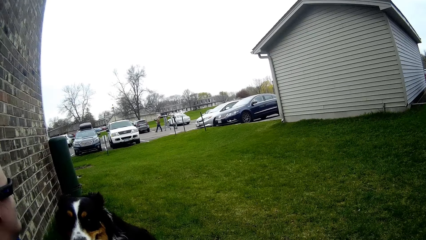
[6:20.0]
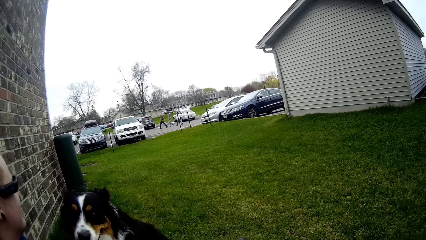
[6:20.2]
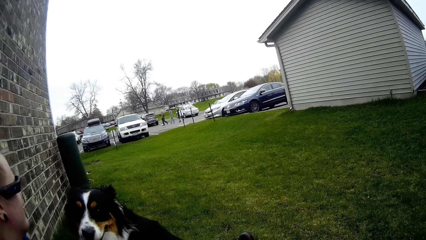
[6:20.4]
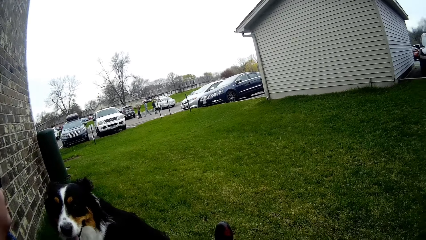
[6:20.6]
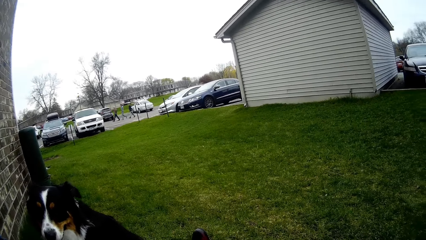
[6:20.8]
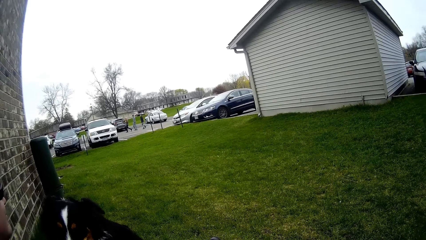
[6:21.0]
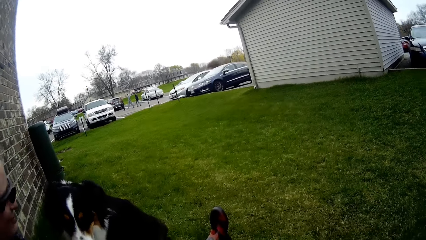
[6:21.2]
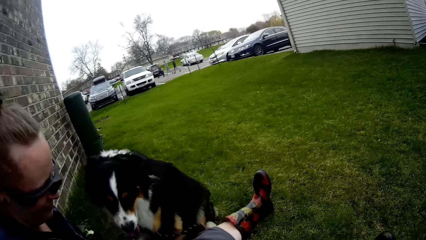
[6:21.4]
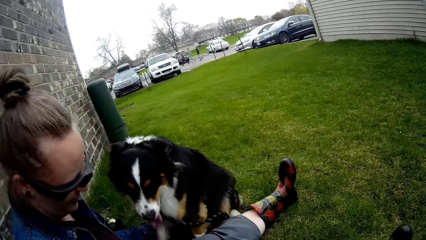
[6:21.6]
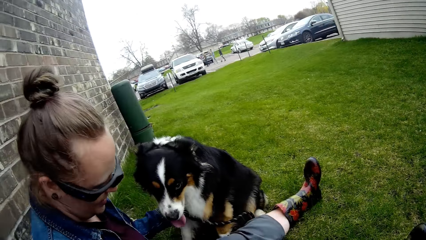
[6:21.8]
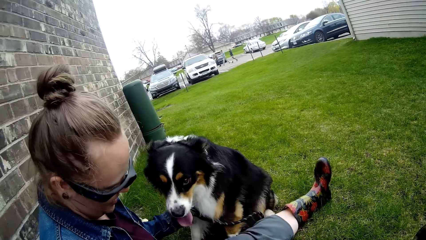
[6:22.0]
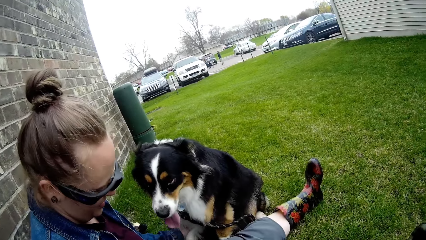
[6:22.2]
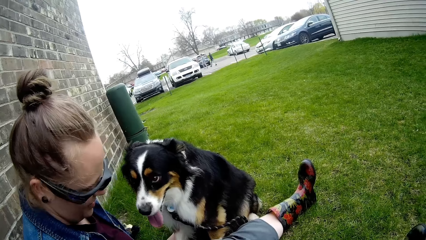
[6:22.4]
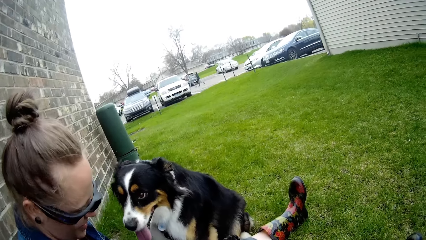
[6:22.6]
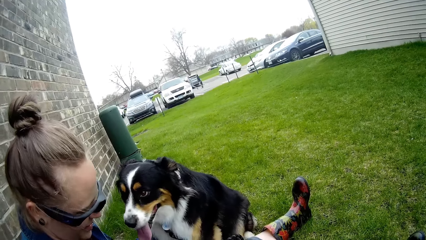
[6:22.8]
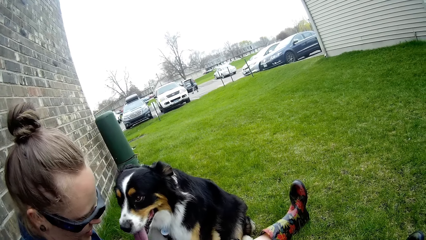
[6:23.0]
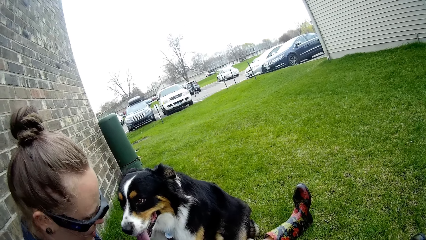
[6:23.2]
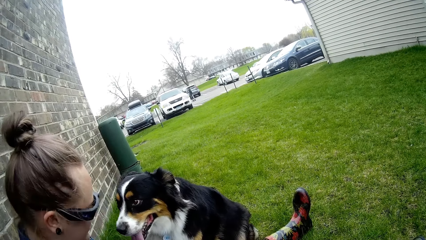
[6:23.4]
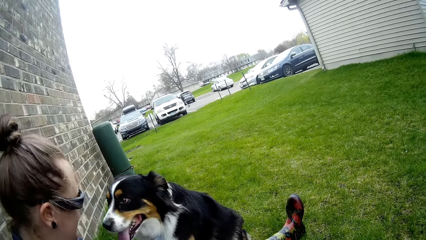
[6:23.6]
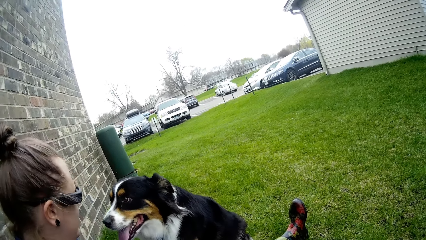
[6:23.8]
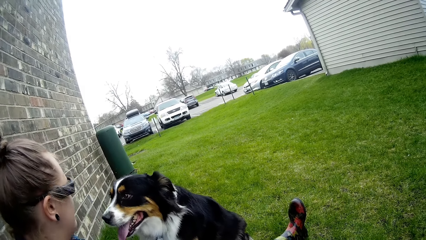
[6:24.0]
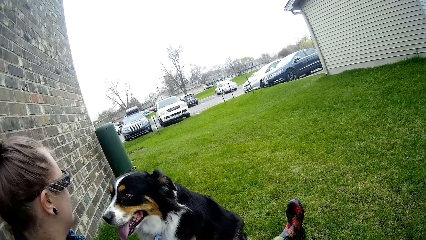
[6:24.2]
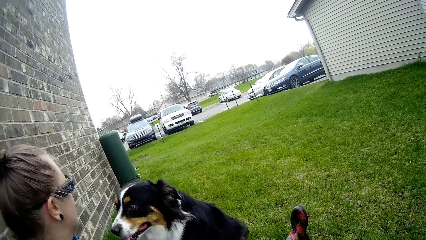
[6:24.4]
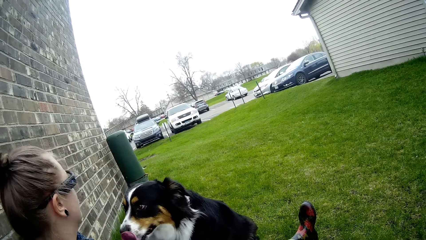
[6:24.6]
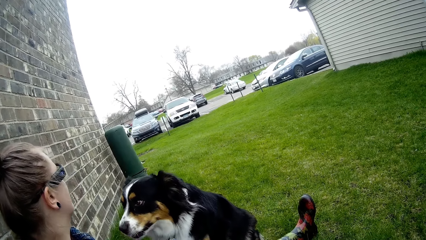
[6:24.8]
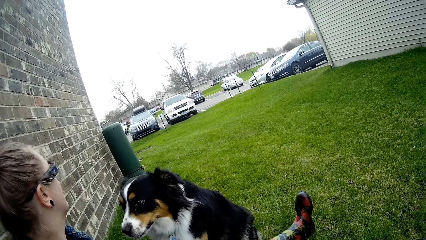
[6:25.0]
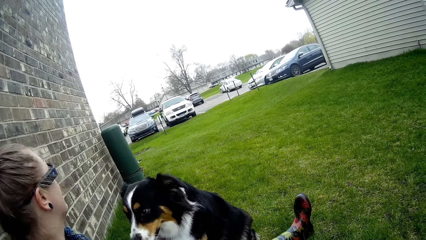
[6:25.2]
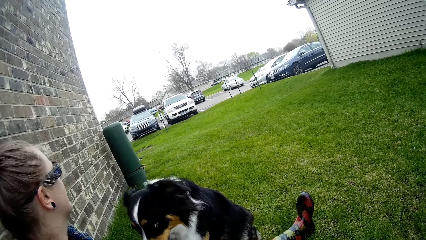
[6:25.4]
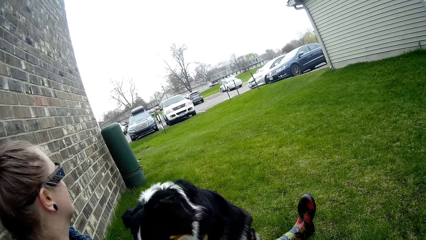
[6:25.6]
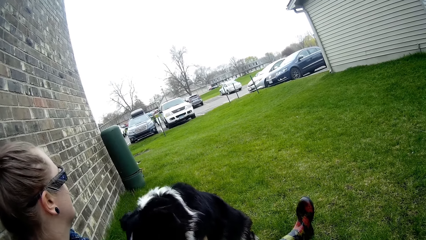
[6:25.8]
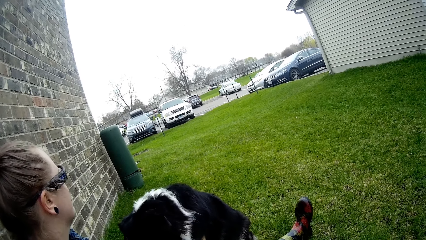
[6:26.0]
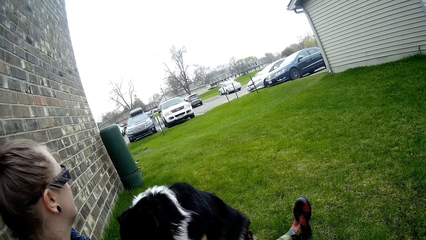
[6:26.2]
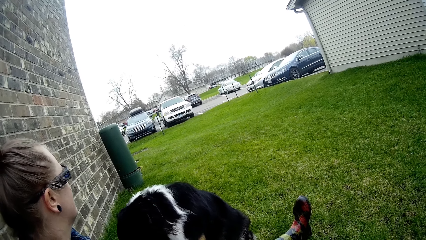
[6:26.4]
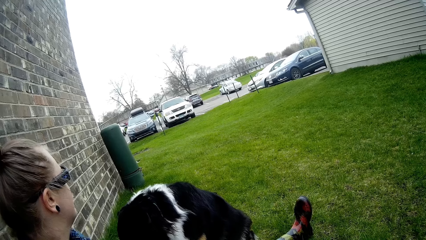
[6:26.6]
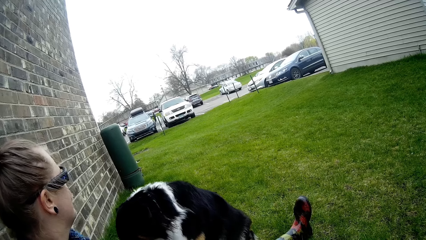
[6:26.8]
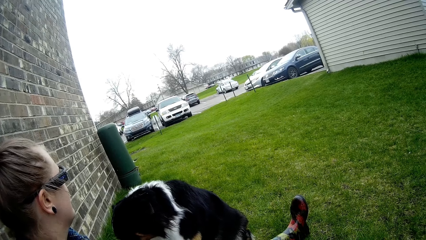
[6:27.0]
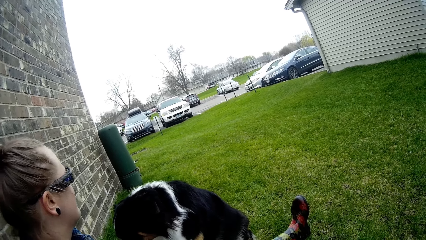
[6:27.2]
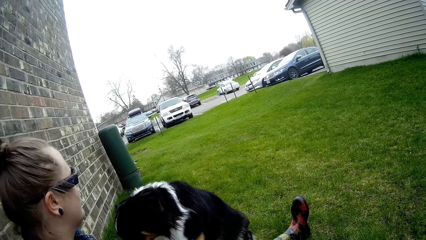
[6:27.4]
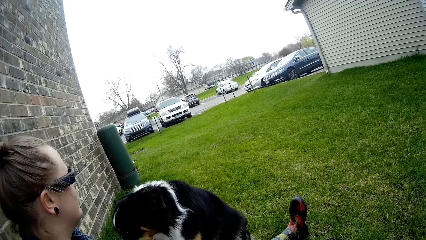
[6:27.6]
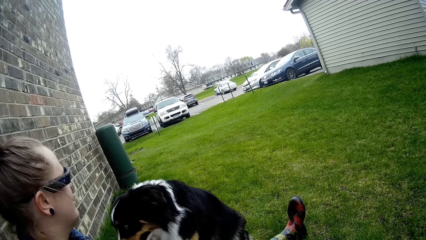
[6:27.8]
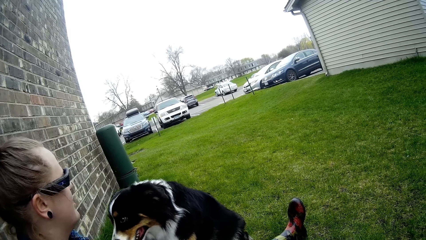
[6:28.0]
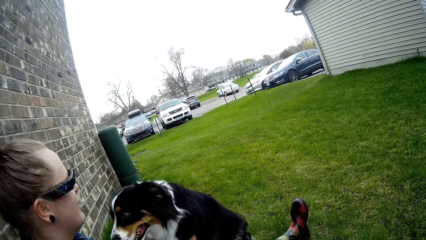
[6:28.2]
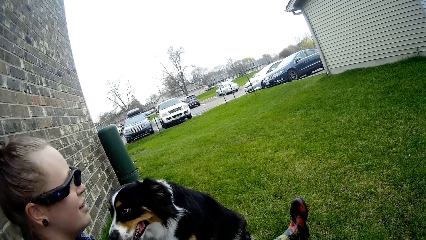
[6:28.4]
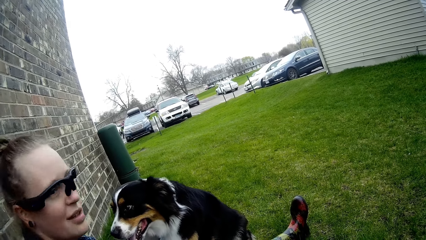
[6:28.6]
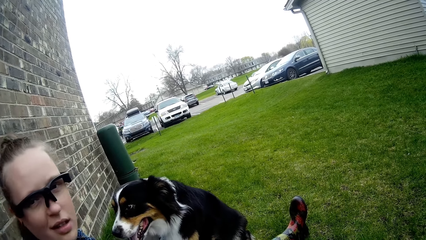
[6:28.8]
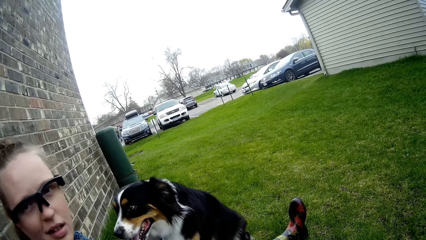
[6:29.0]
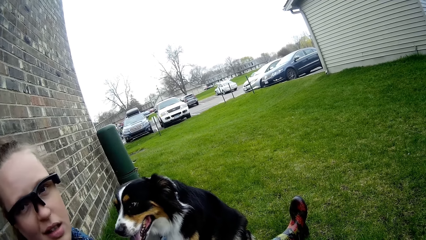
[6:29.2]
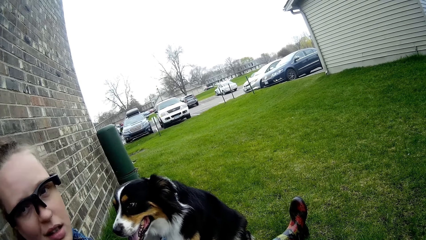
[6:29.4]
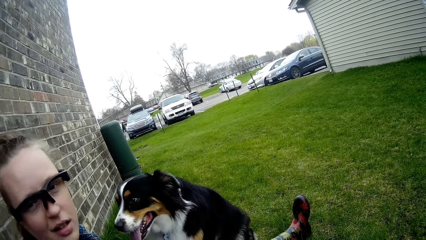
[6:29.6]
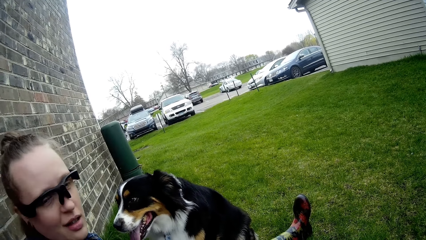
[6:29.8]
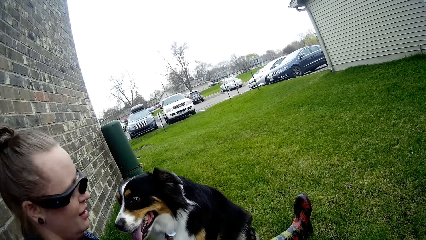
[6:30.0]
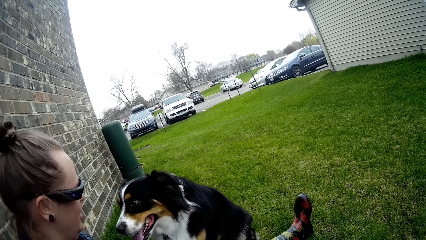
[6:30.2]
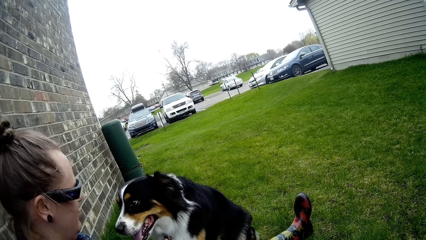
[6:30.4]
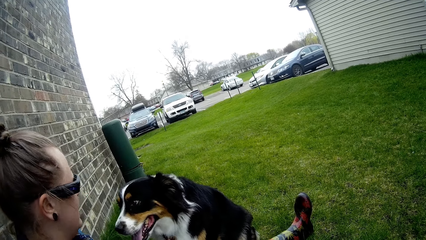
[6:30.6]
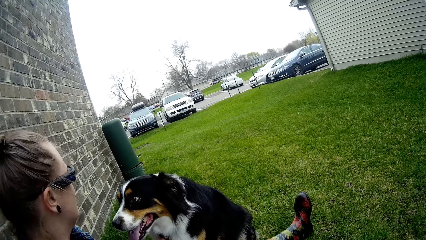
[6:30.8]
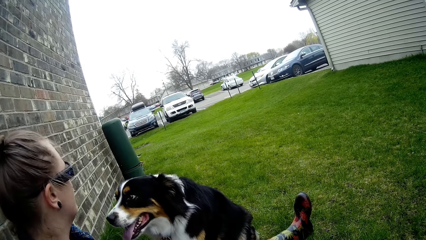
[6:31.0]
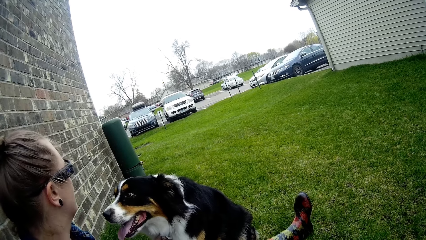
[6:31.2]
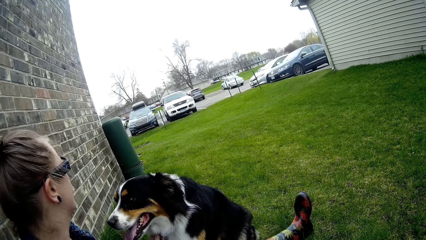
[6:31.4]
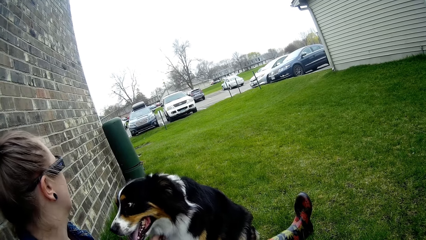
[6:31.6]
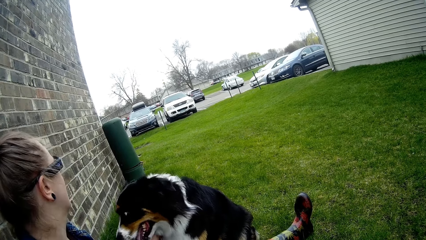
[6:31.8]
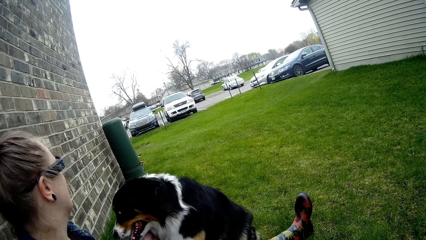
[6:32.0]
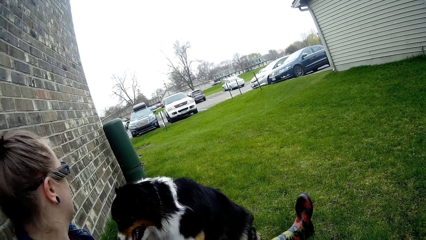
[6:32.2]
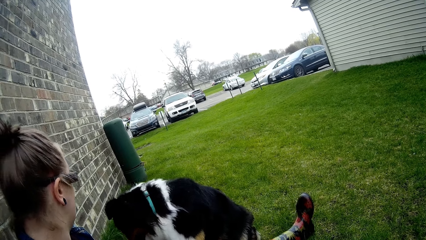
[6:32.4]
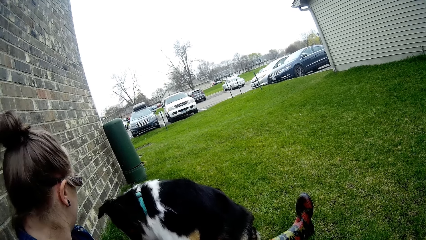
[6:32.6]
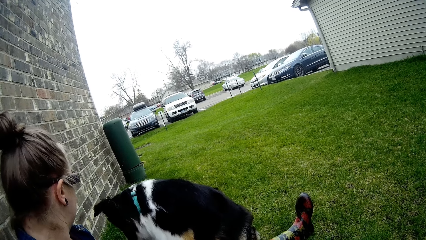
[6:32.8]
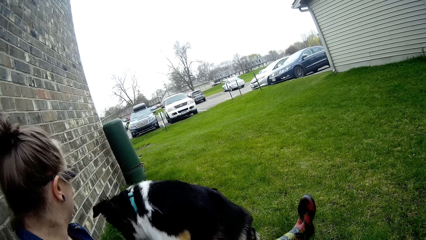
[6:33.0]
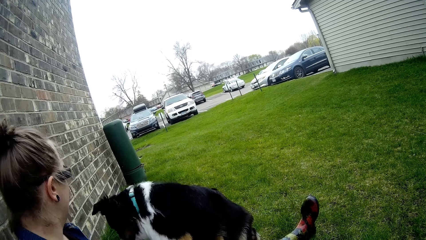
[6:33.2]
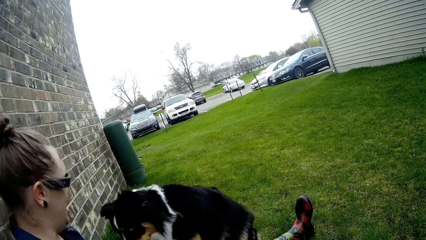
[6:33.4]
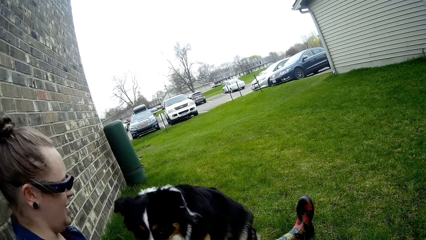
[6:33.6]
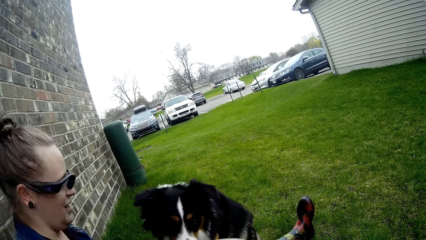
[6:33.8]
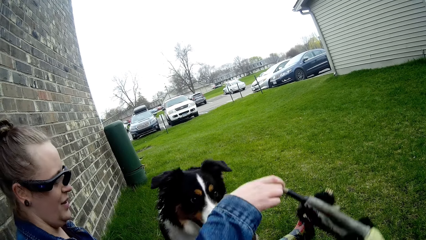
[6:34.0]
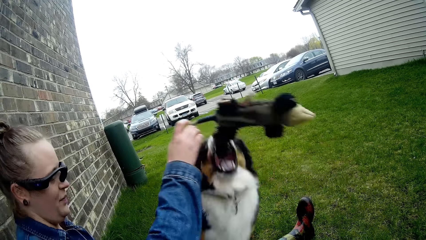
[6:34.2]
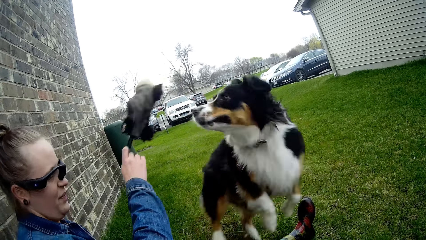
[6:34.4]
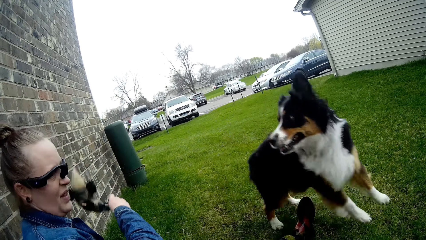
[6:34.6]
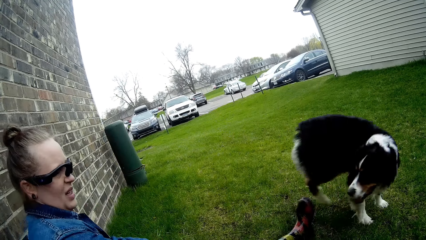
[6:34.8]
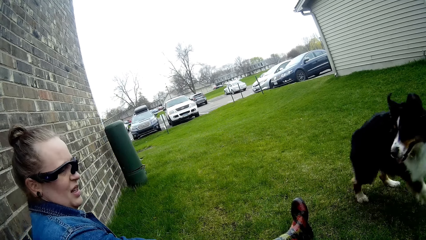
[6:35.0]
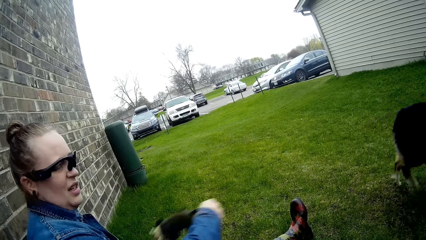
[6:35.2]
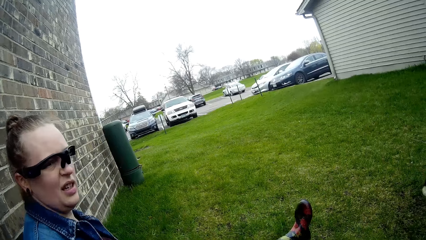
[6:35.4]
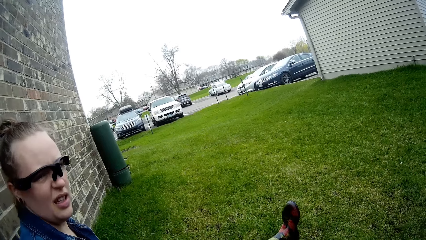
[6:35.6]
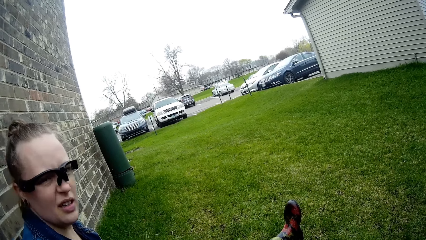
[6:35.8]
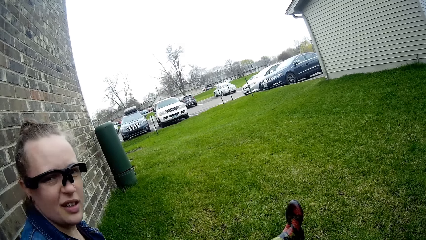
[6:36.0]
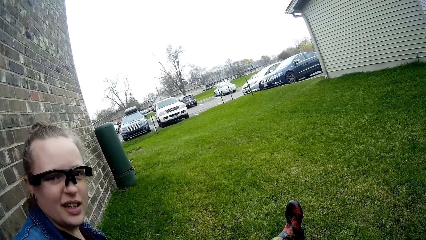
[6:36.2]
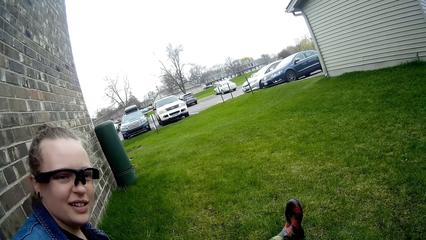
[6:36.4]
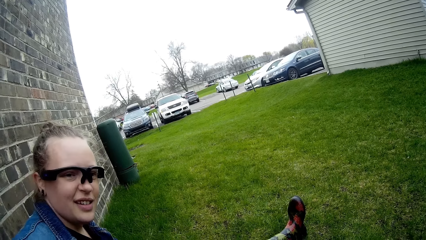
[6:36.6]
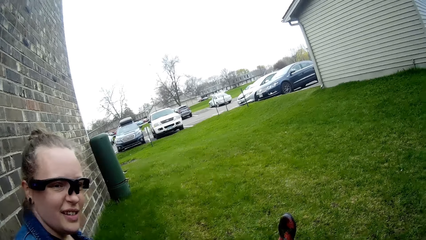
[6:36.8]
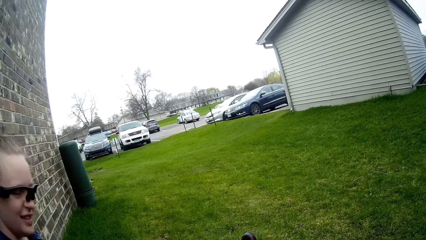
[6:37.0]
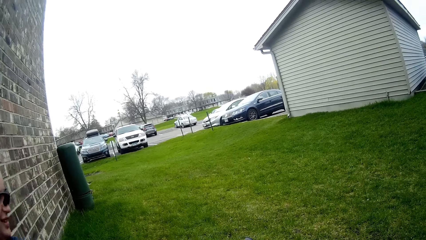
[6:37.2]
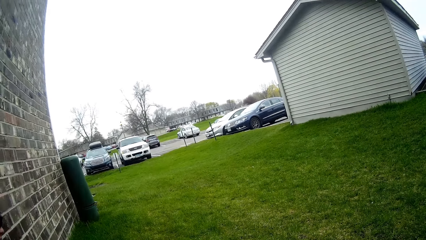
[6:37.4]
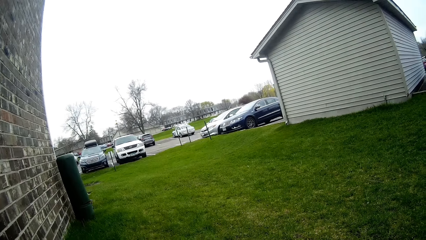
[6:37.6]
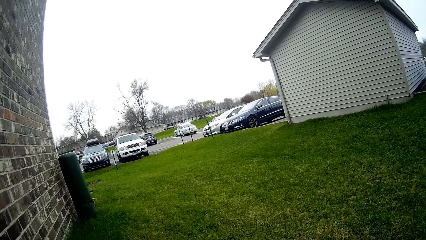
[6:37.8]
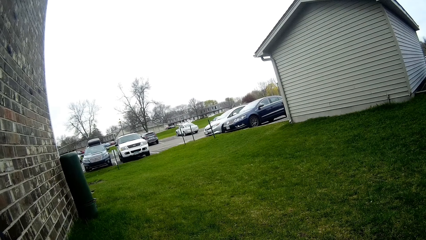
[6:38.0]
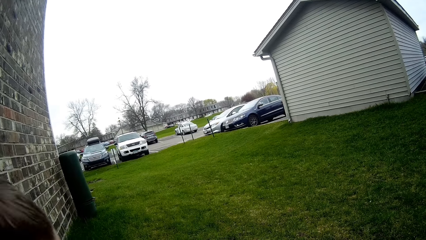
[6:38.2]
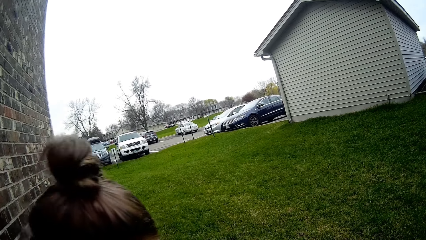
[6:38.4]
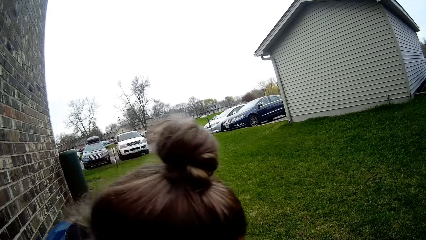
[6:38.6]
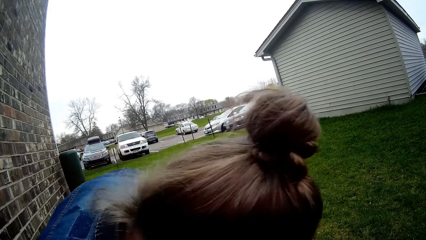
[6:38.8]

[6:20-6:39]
The camera wearer speaks to the woman. The woman picks up the dog toy from the ground with her right hand and throws the dog toy with her right hand. The woman speaks to the camera wearer. The camera wearer speaks to the woman.
